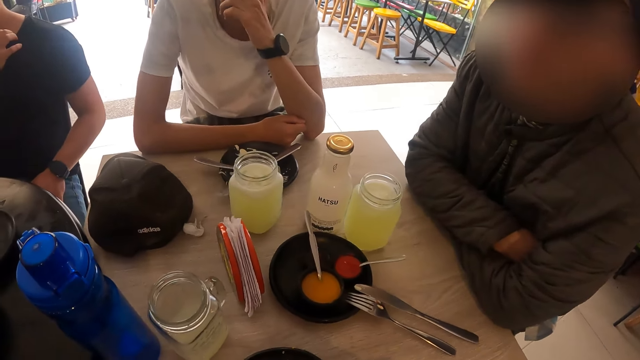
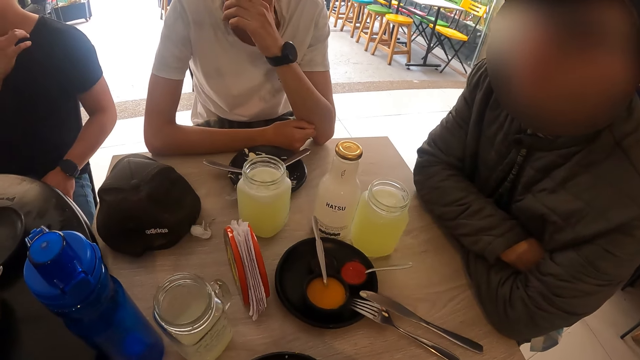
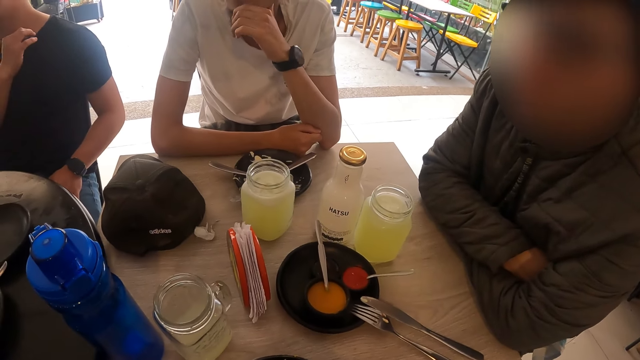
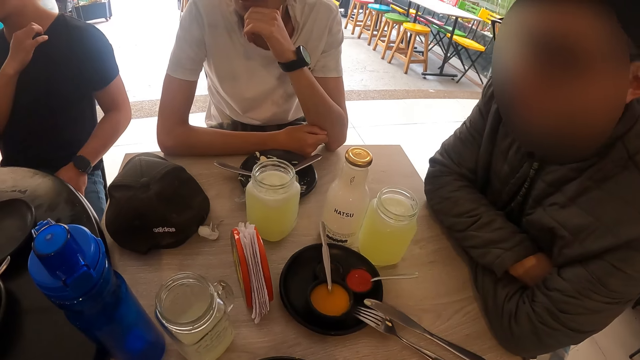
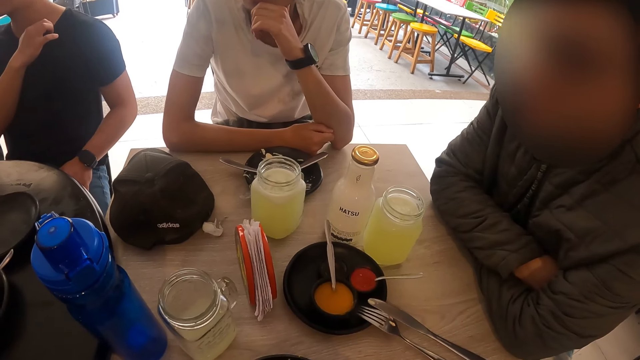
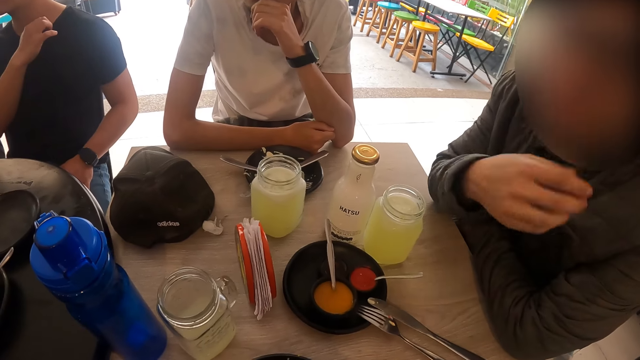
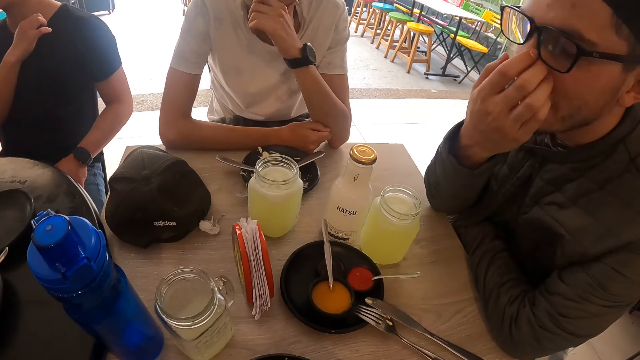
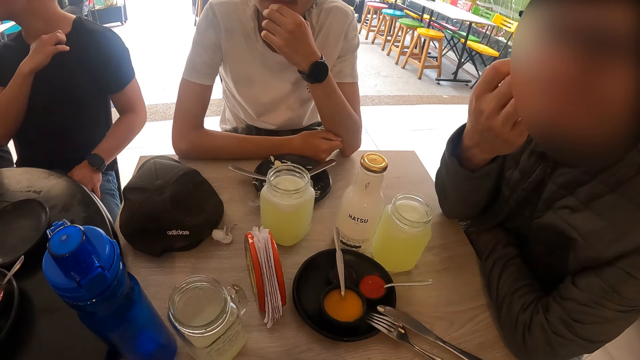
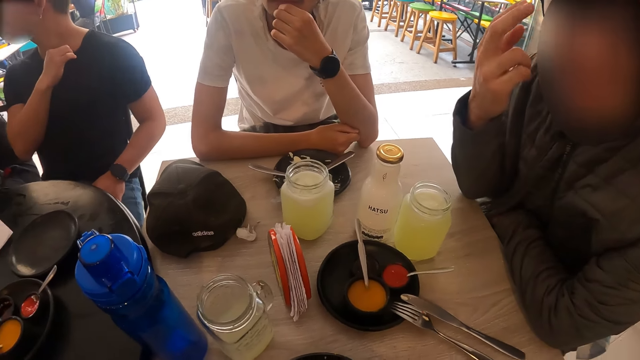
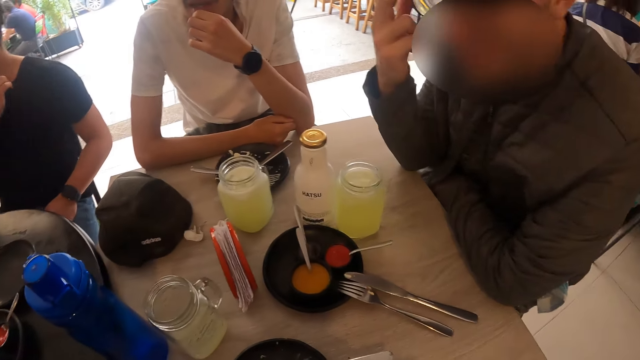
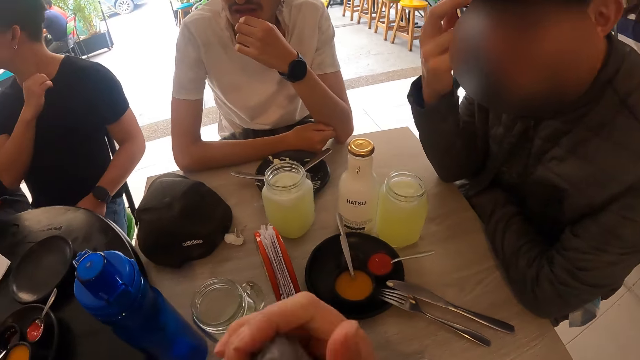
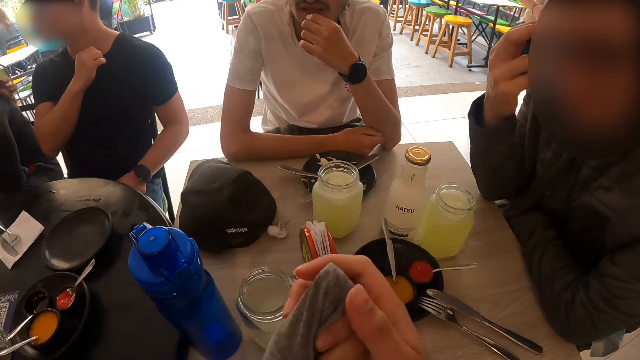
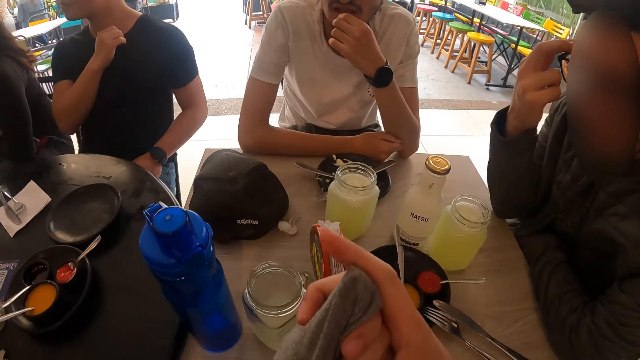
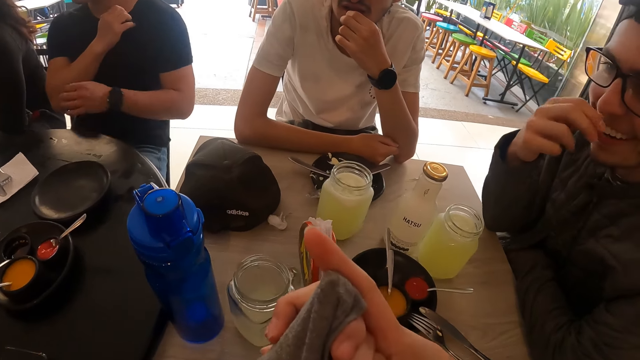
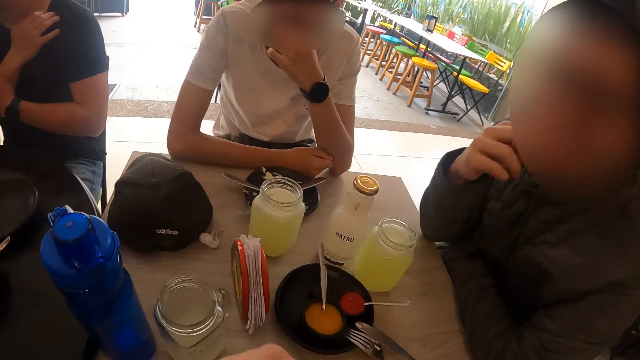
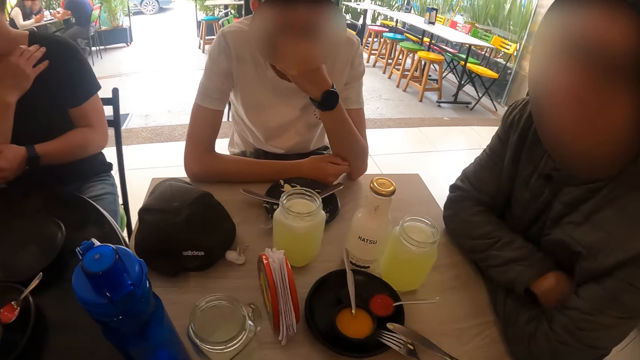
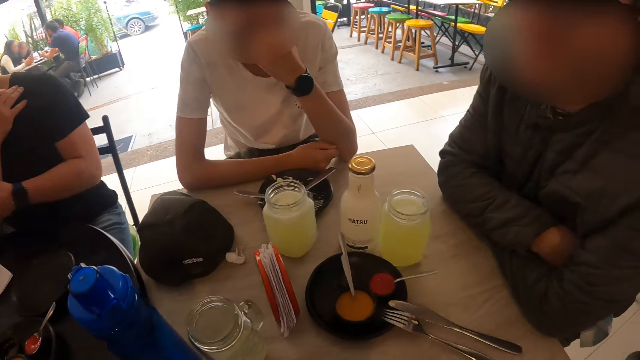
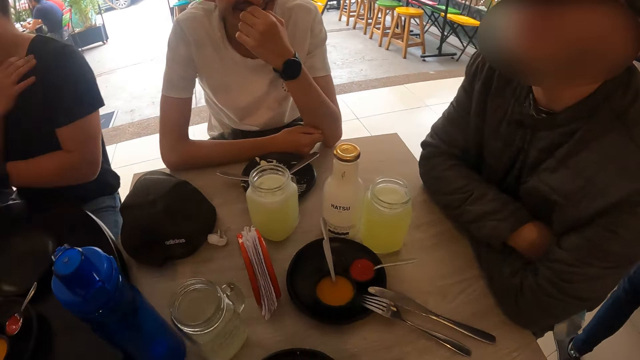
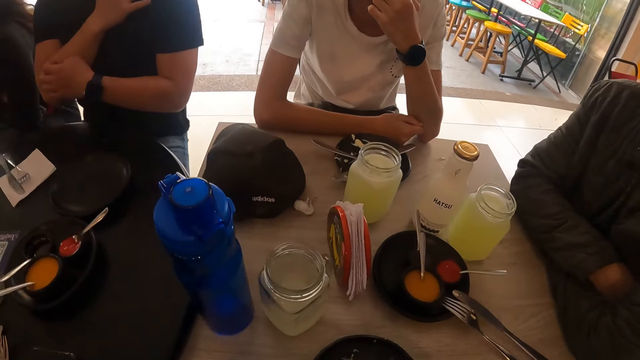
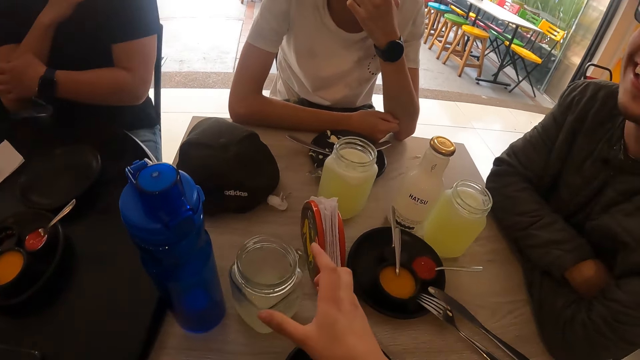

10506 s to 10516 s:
A man interacts with the camera wearer. The man adjusts the pair of glasses on his face with his right hand. The camera wearer looks around. They hold a hand. The man interacts with the camera wearer.

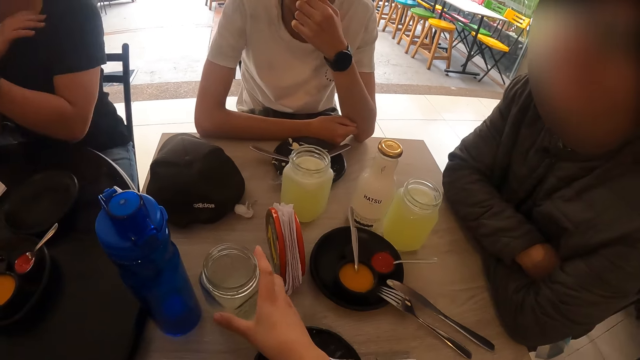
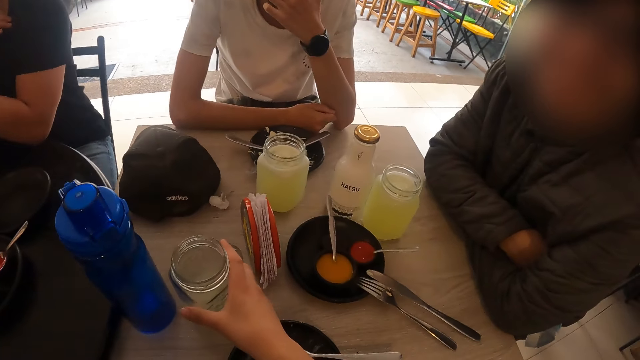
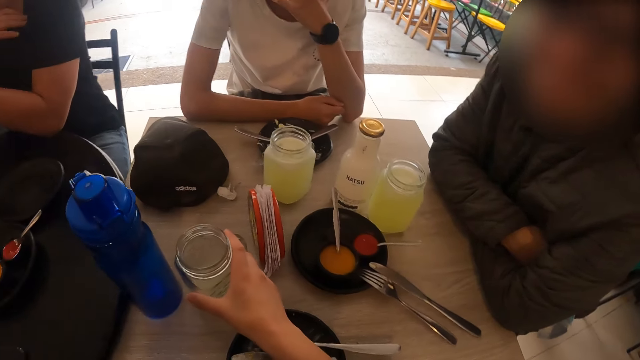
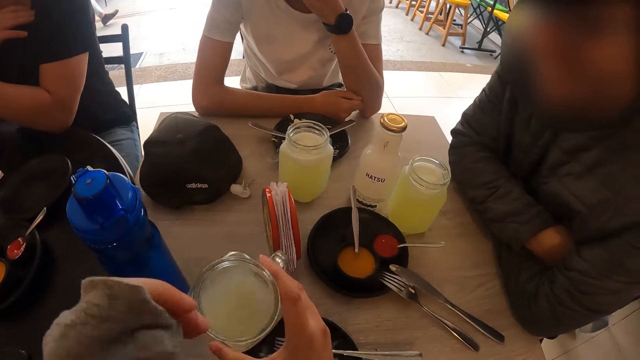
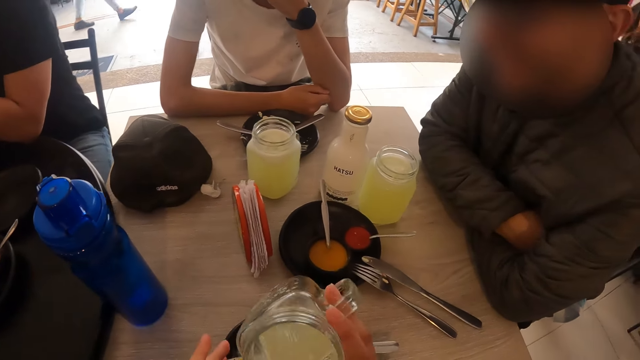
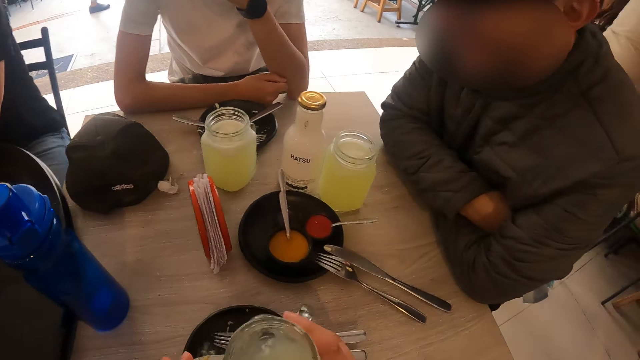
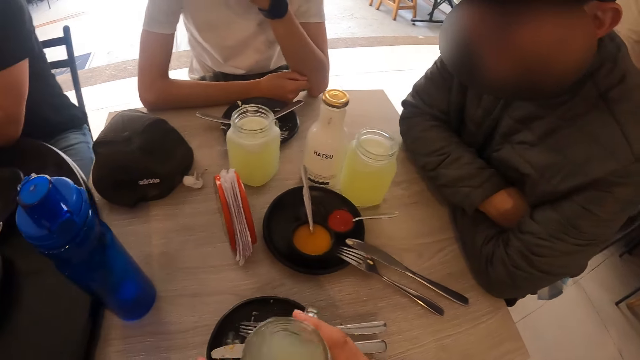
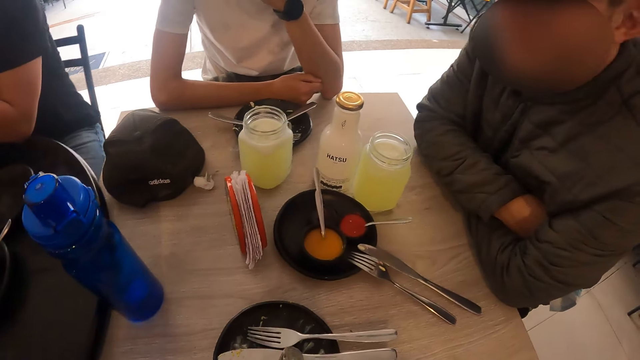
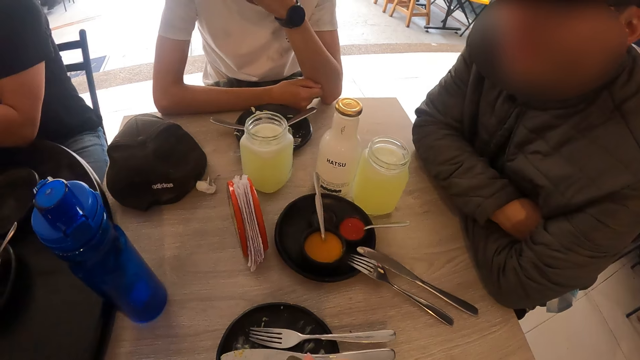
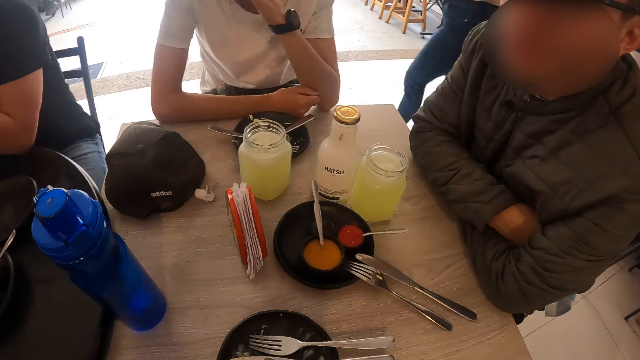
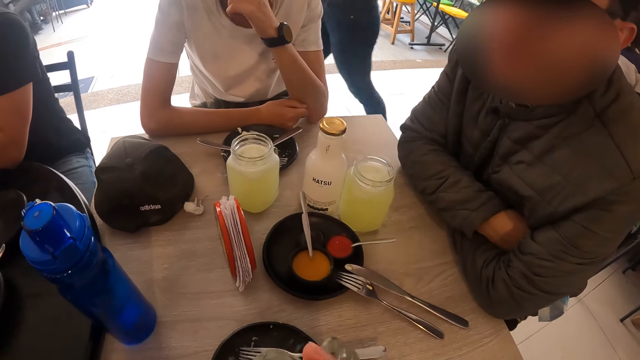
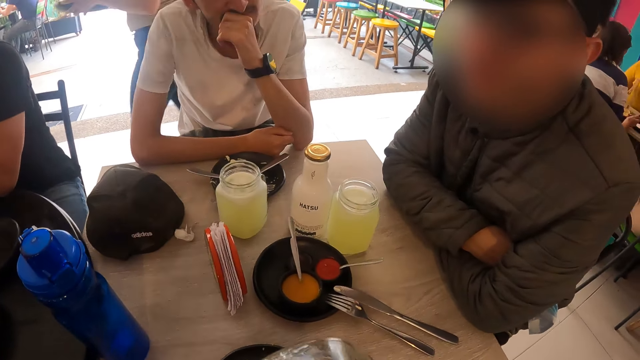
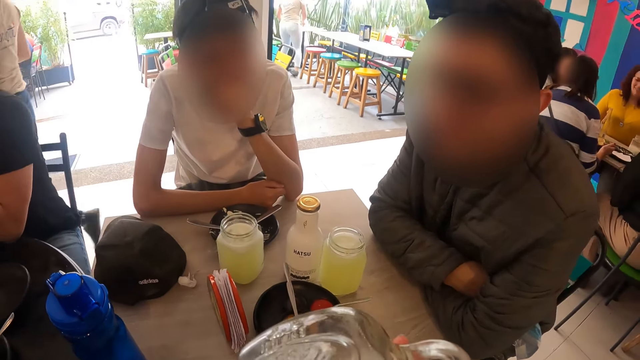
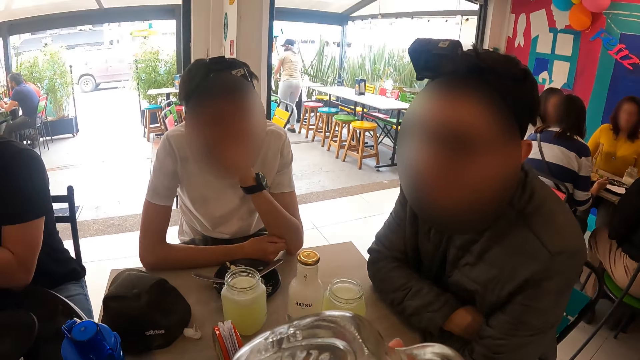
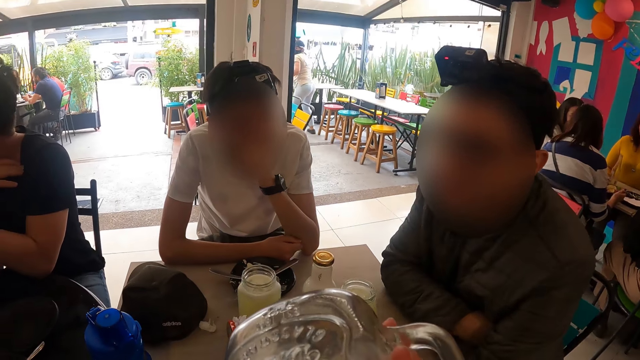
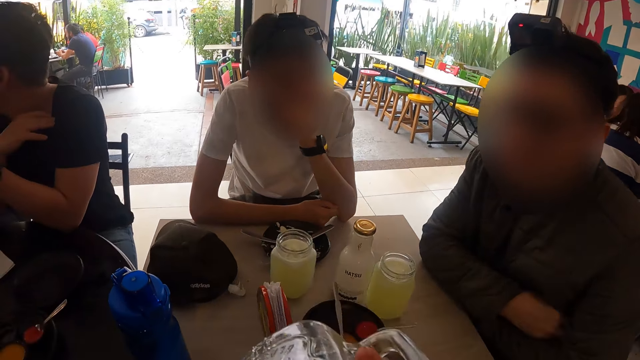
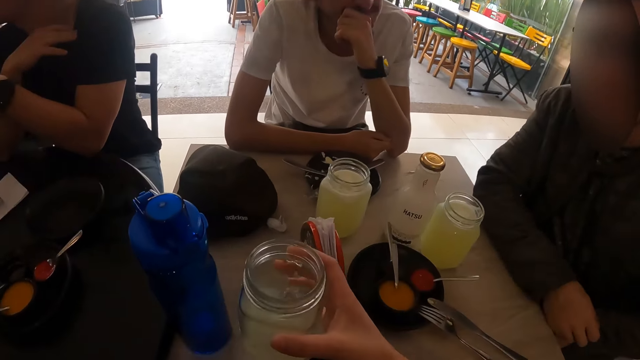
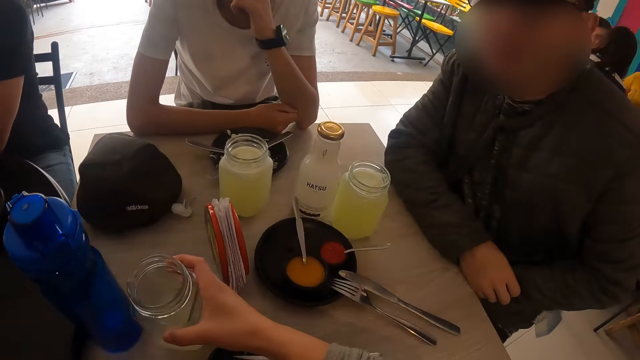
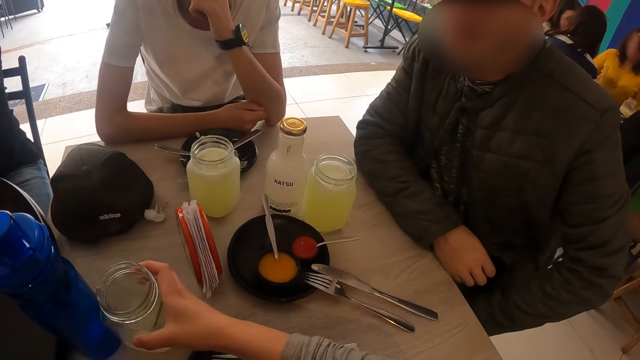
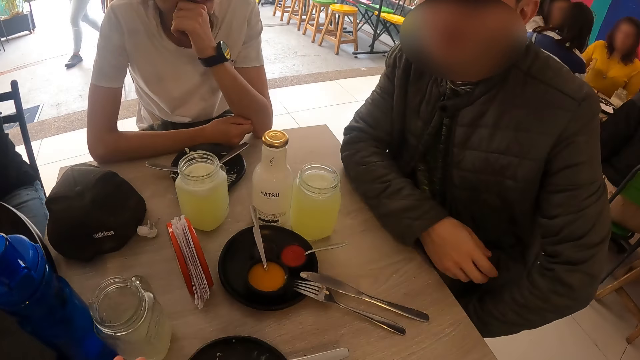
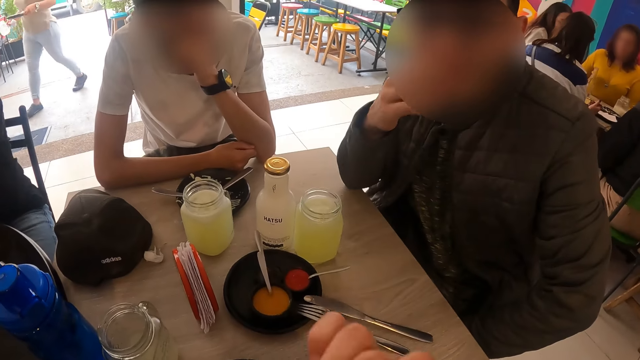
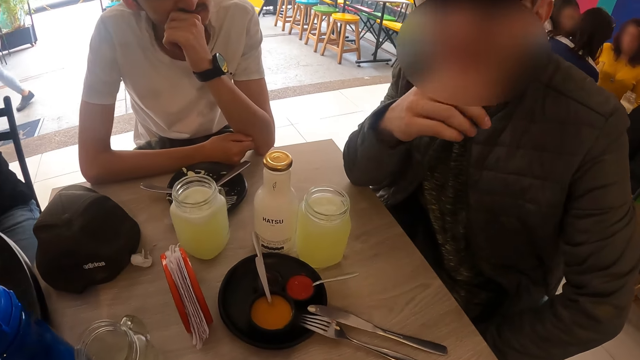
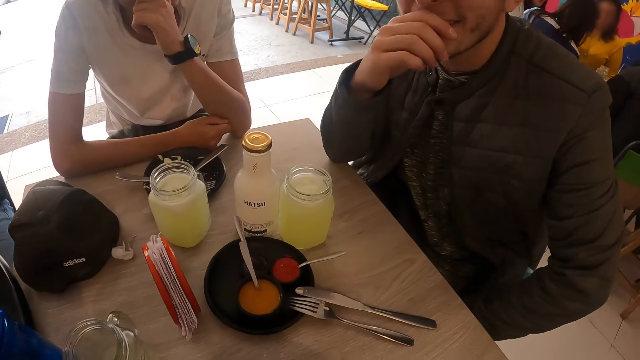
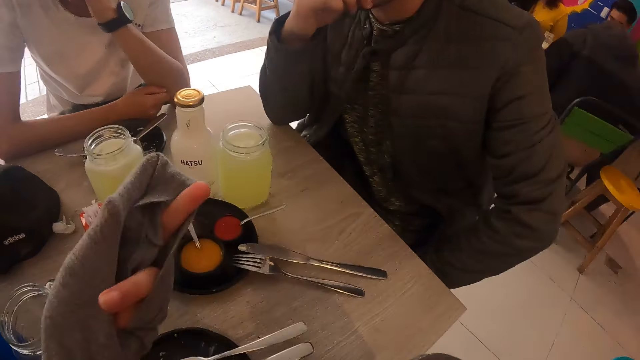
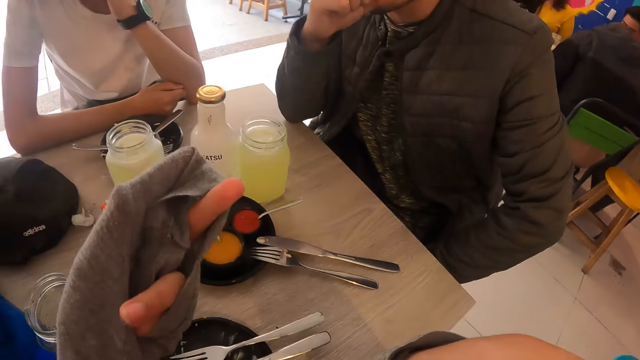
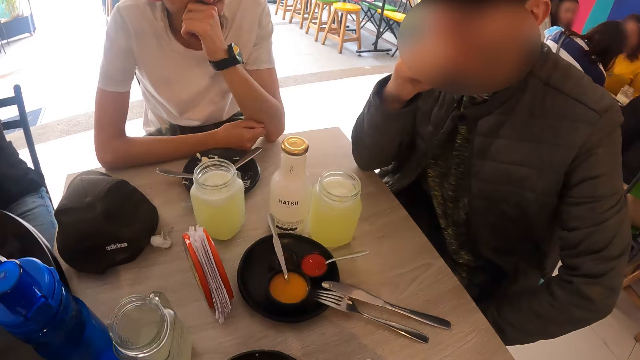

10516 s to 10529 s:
The camera wearer picks up the glass of juice from the table with his right hand. He holds the glass of juice in his right hand. He drinks from the glass of juice in his right hand. He drops the glass of juice in his right hand on the table. He interacts with a man and another man. He moves his hand.
